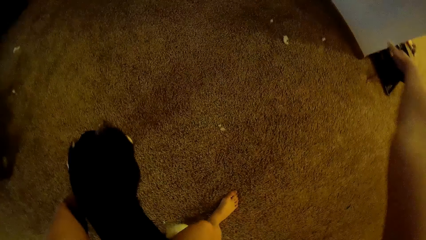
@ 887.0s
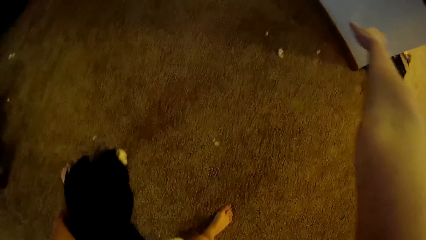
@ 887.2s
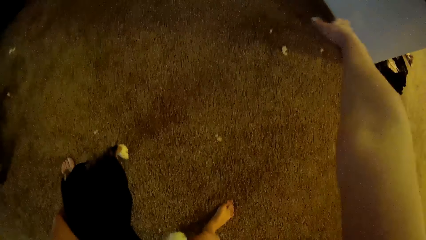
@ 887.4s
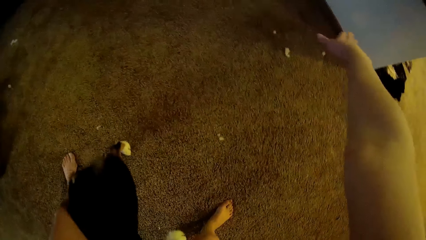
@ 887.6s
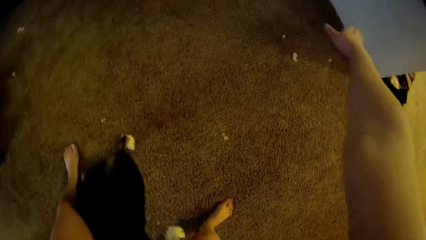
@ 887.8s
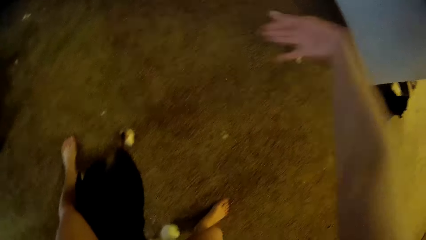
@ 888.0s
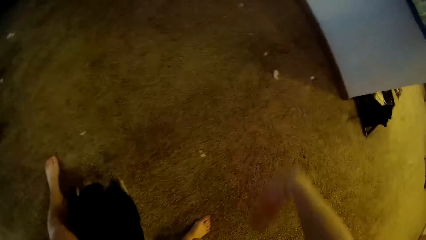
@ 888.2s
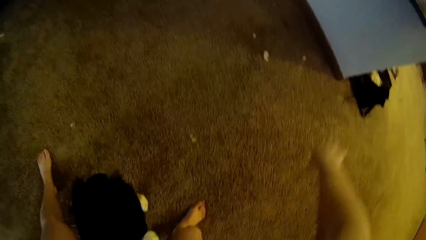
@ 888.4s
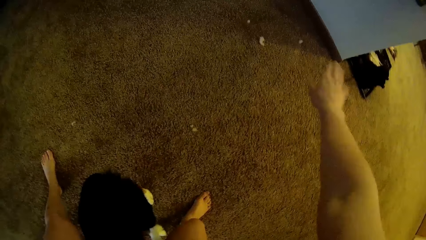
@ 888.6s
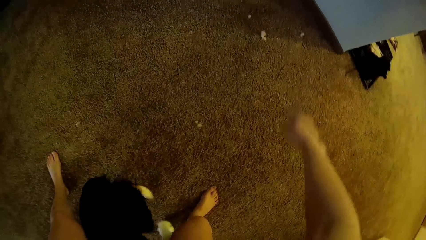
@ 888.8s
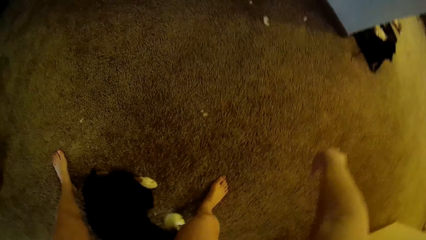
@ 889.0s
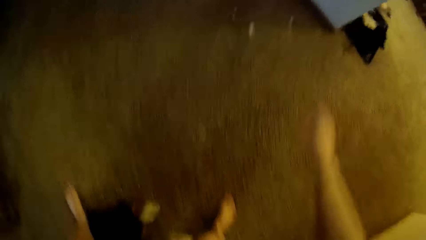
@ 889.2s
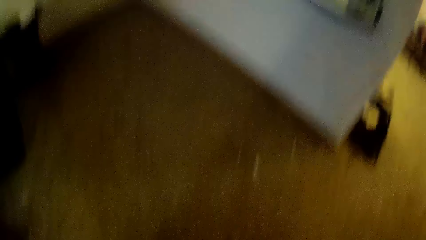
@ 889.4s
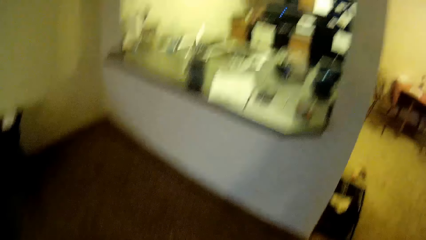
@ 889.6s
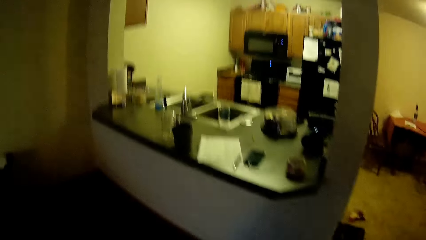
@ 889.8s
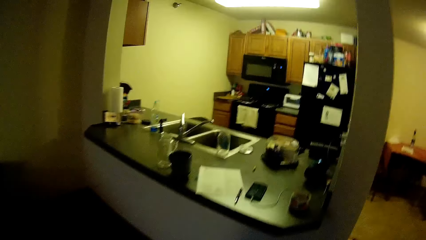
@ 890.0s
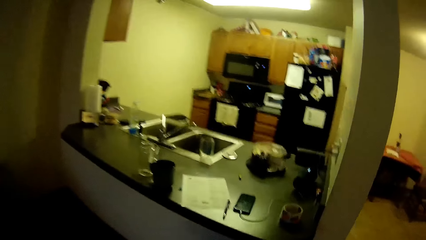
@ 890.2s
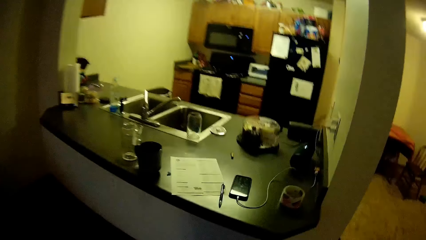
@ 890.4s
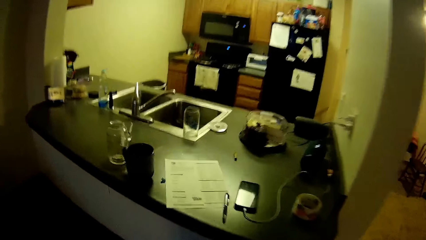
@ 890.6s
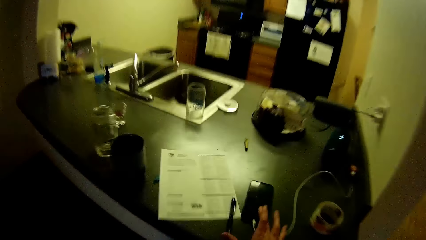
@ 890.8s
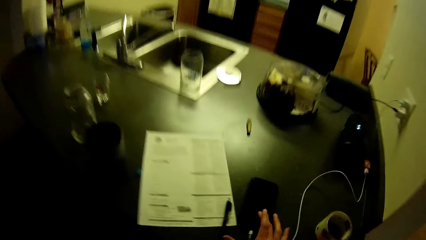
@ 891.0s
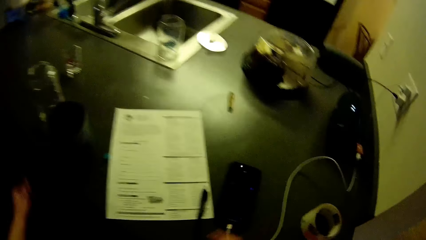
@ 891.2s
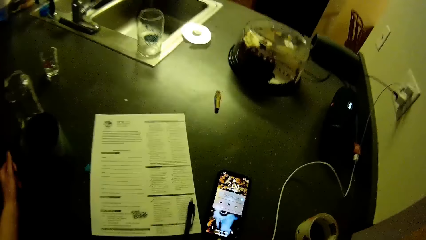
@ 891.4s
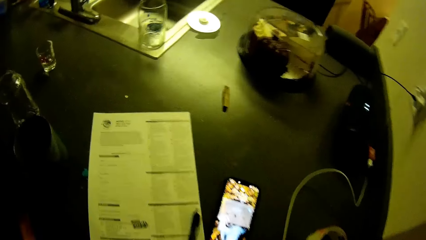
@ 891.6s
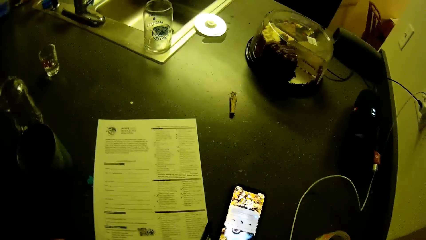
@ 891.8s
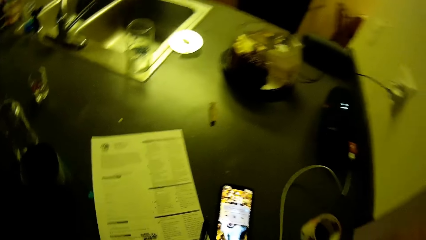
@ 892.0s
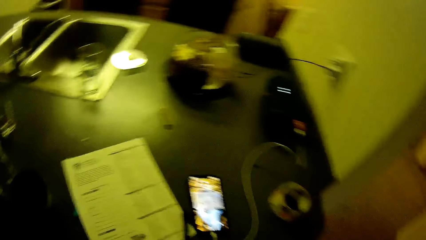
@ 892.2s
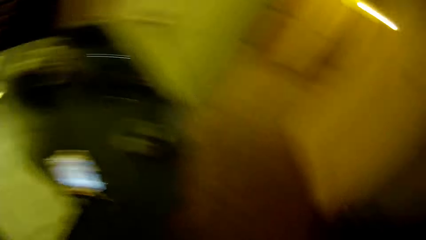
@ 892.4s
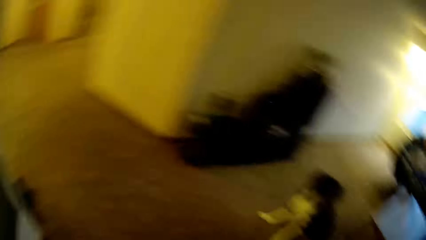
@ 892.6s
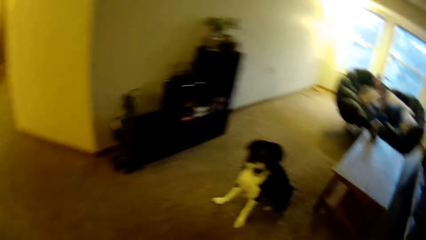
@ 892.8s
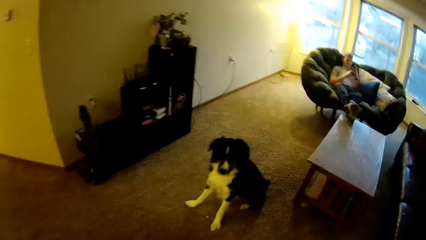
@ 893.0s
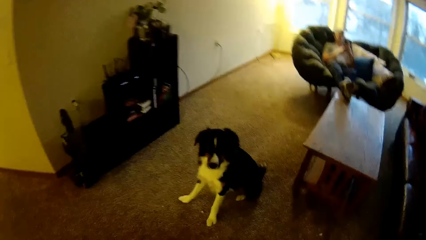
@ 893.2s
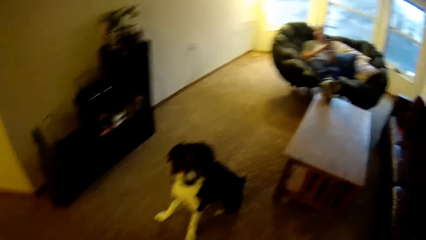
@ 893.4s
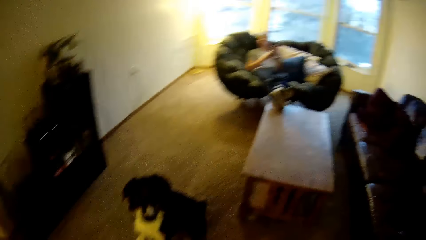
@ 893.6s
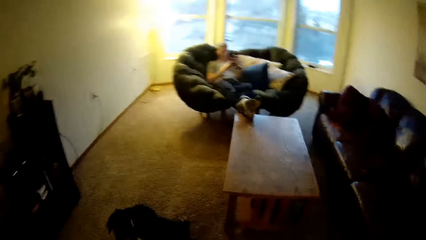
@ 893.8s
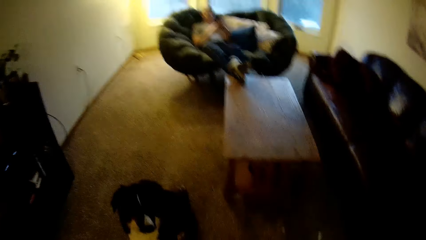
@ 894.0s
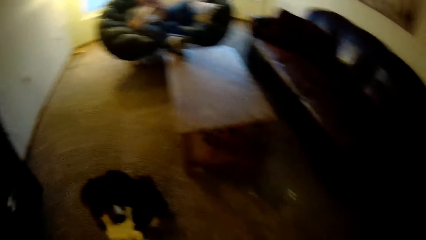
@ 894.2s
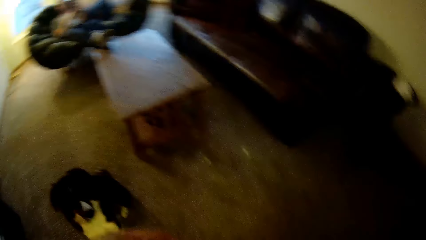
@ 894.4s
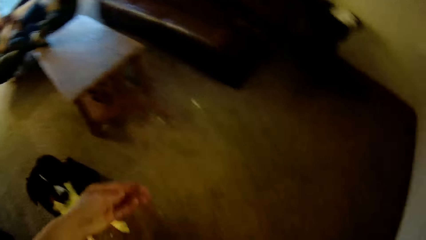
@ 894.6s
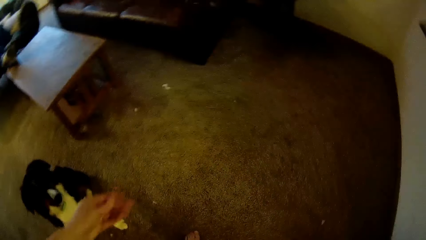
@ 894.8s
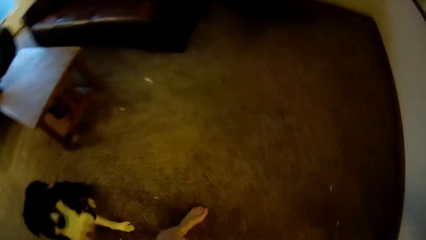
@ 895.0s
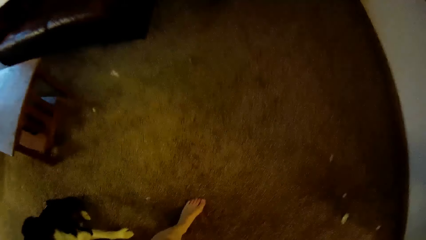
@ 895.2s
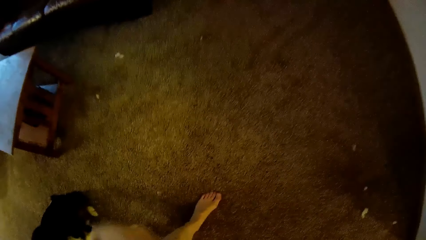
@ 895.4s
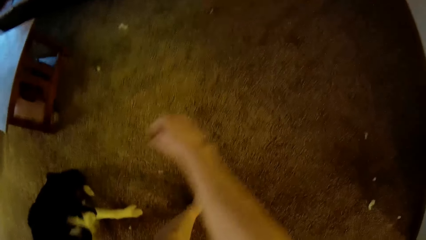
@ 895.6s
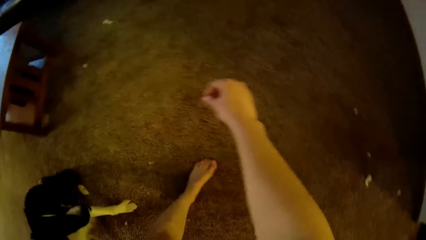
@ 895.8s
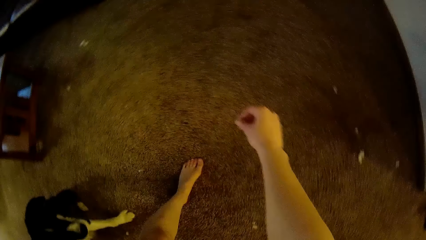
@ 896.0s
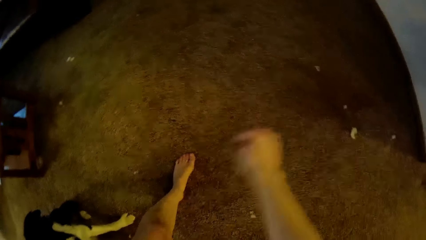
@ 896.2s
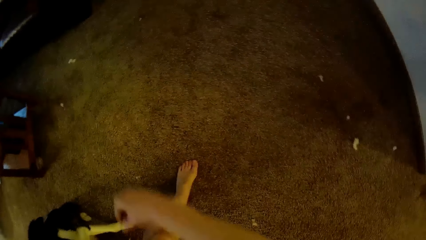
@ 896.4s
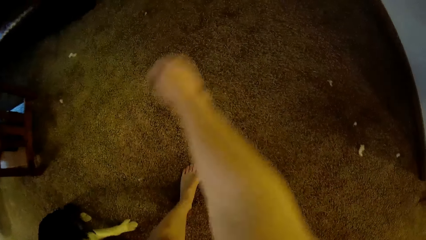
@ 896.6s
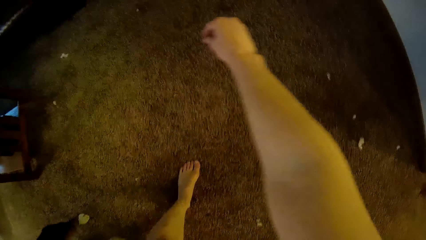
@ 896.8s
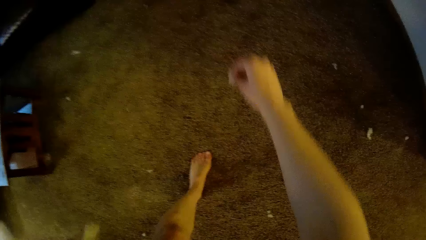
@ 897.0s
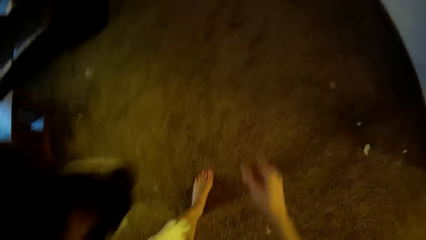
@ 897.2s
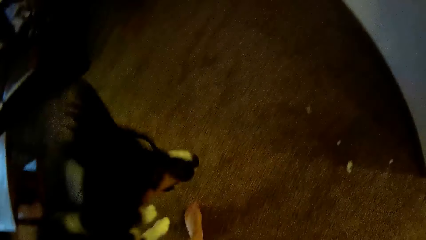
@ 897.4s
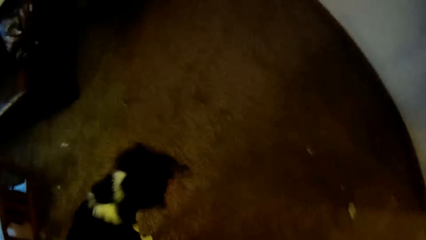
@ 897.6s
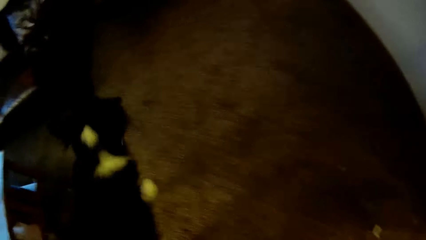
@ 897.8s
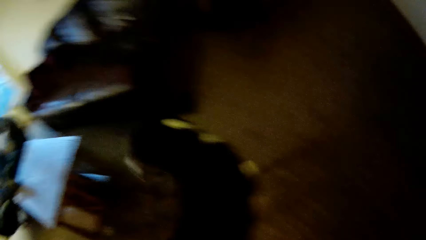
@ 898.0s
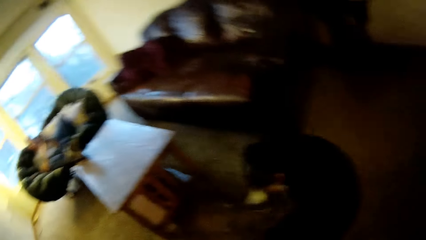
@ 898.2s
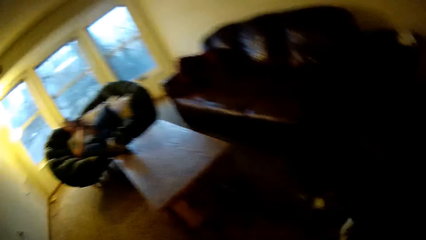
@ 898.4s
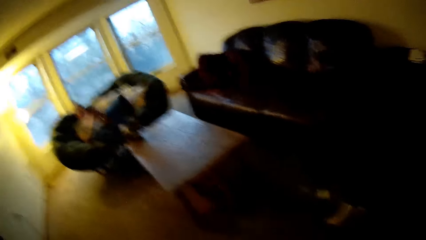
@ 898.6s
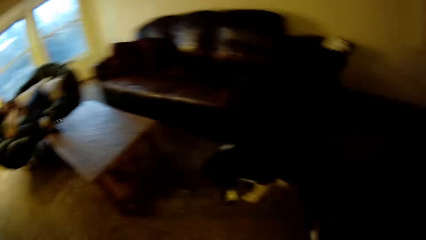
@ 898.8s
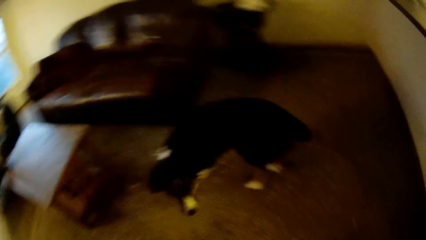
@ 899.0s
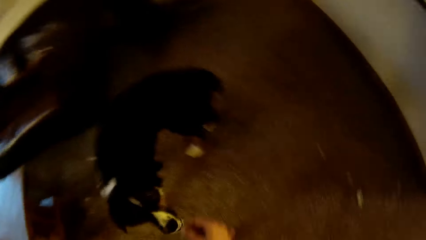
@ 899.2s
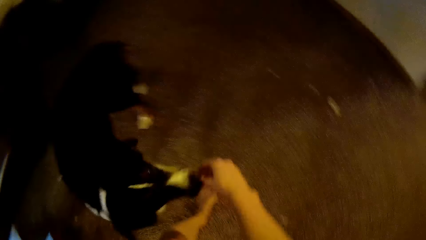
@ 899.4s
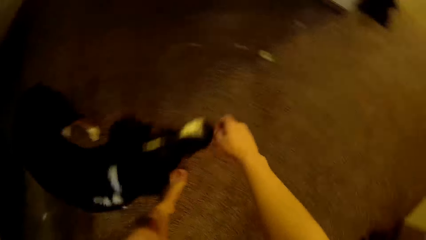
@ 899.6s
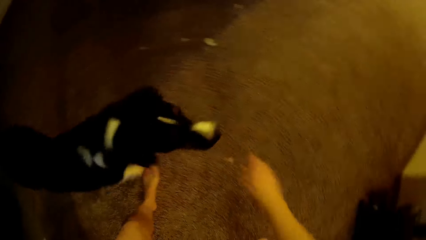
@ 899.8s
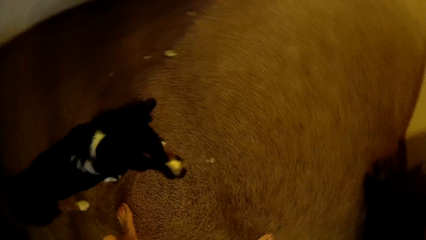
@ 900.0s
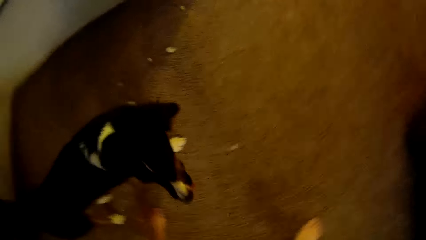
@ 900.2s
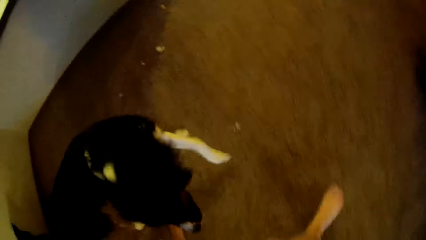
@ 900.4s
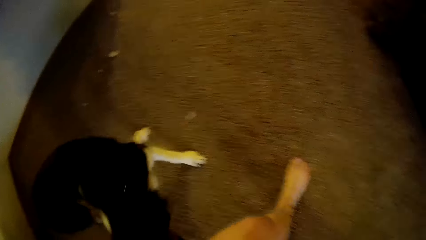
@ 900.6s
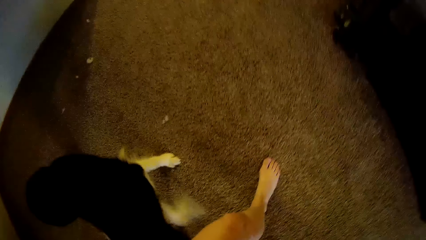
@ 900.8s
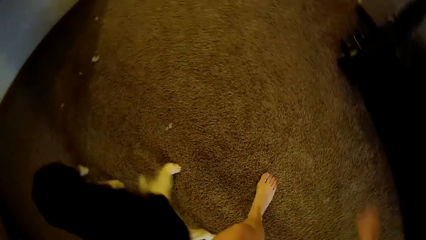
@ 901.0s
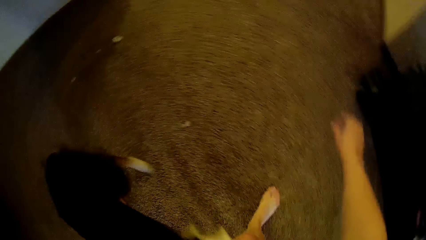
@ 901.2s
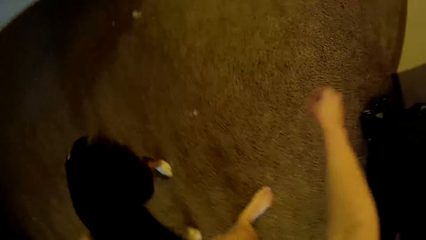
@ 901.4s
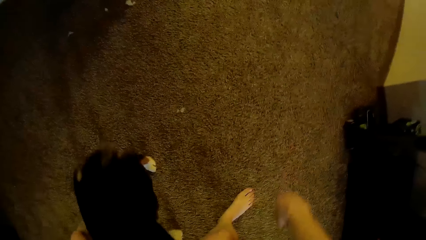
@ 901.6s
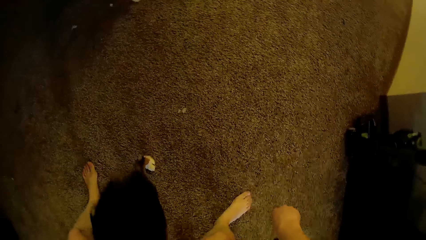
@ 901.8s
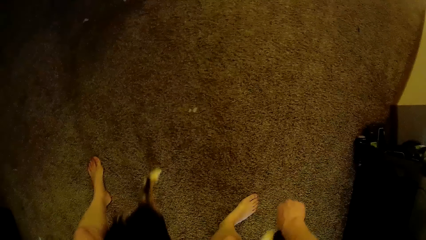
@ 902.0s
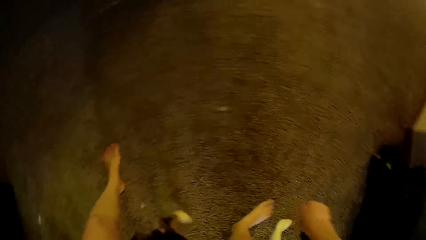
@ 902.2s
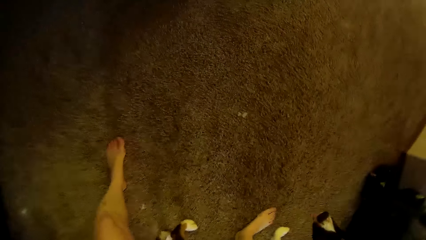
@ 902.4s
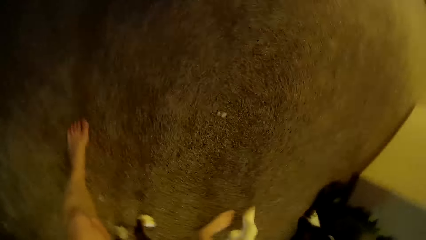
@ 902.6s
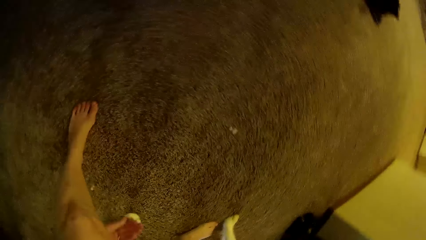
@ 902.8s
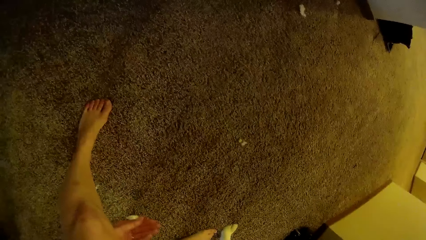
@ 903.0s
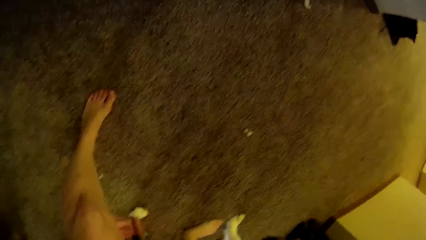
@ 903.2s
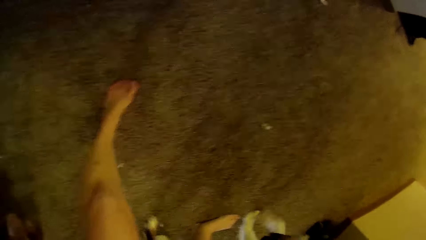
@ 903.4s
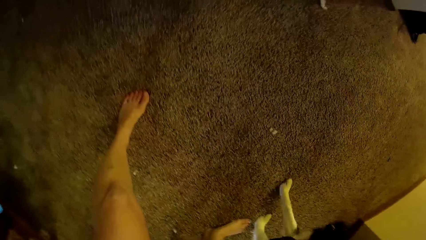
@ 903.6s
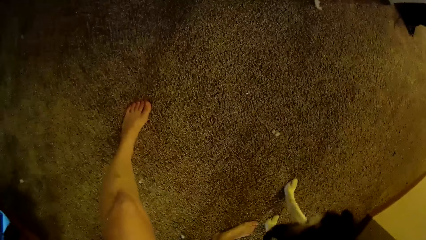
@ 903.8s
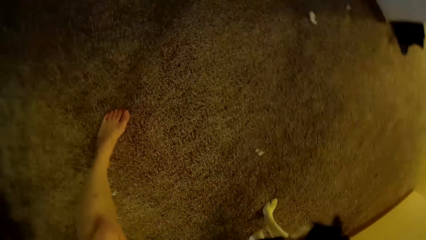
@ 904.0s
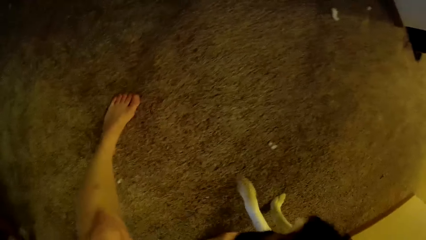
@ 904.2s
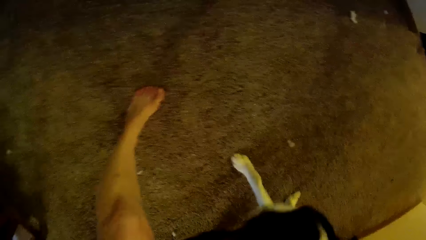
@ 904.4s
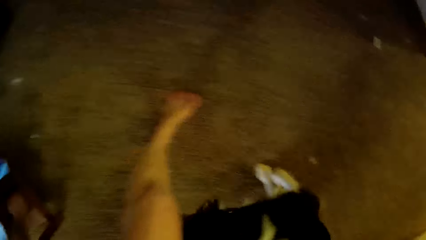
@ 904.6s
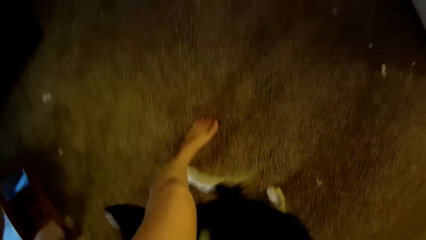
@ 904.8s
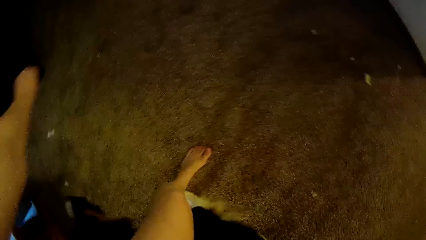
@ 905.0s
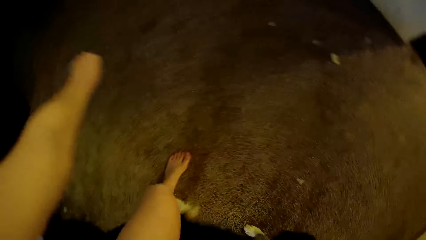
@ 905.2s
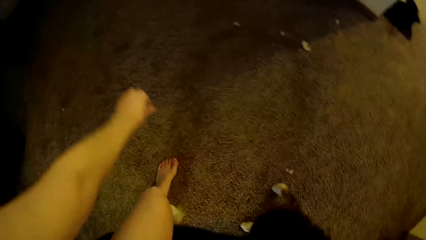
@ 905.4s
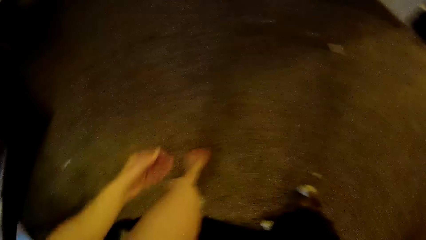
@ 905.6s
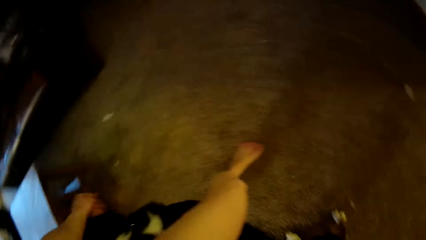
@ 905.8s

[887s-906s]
The camera wearer moves the hand. He walks. He operates his phone on the kitchen slab. He walks around. He trains the dog in the living room. He plays with the dog.
